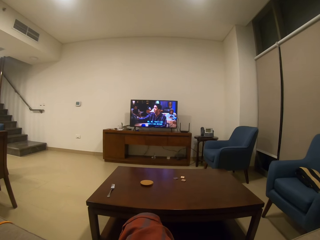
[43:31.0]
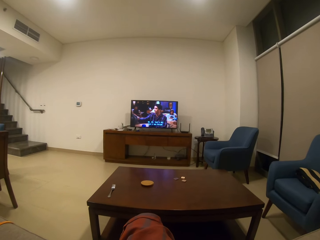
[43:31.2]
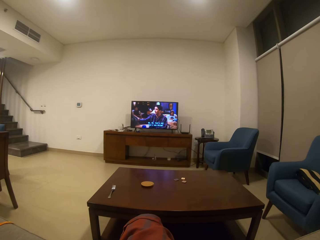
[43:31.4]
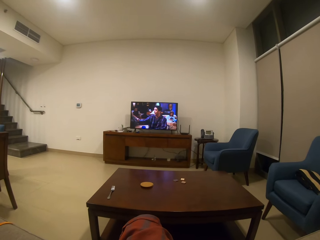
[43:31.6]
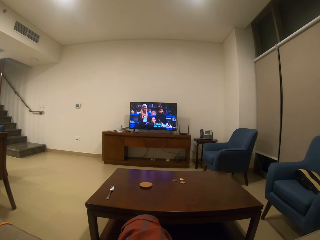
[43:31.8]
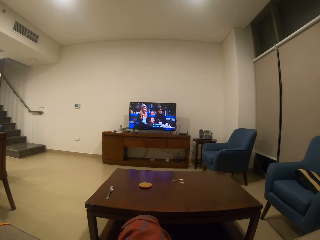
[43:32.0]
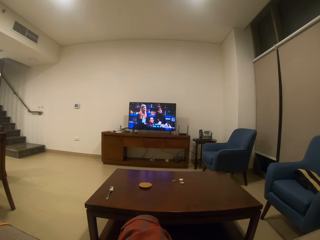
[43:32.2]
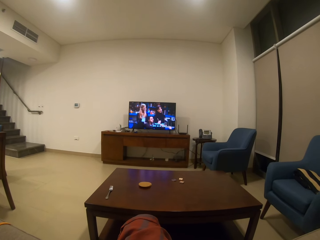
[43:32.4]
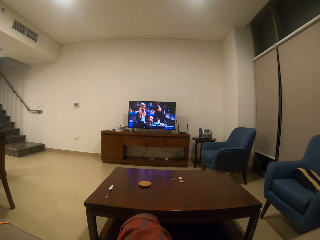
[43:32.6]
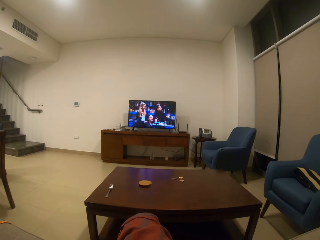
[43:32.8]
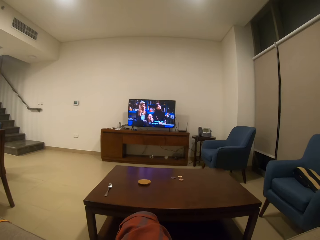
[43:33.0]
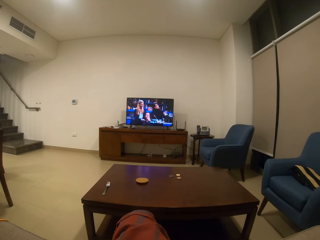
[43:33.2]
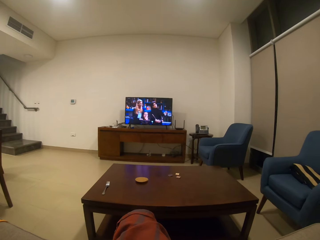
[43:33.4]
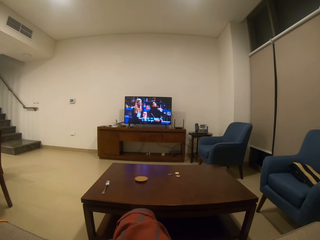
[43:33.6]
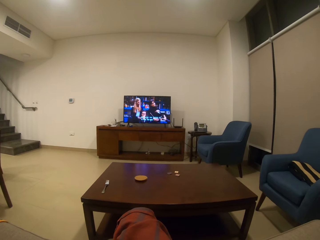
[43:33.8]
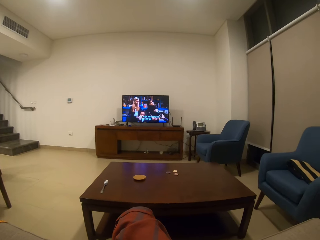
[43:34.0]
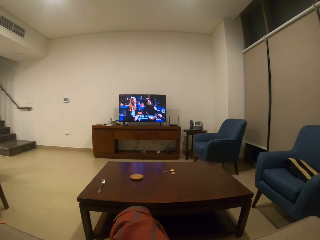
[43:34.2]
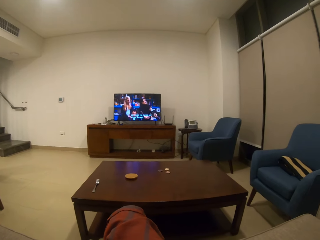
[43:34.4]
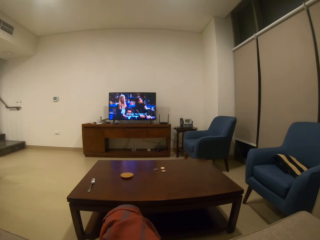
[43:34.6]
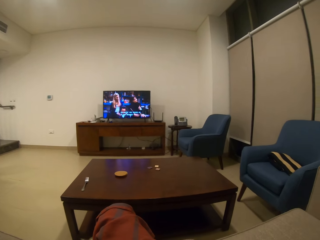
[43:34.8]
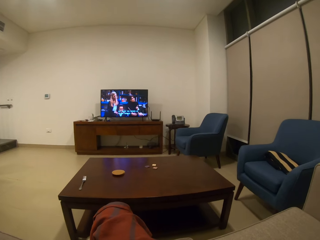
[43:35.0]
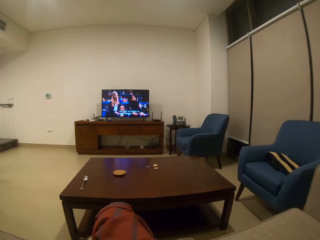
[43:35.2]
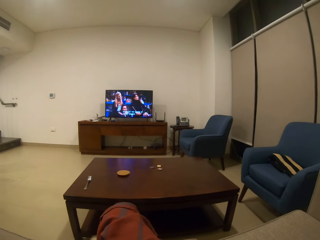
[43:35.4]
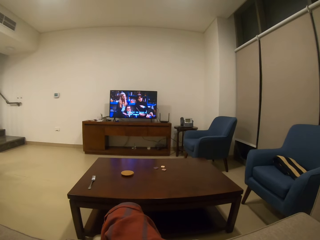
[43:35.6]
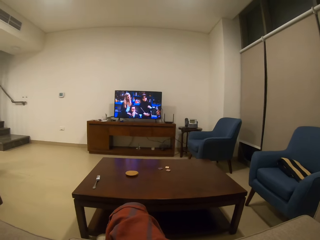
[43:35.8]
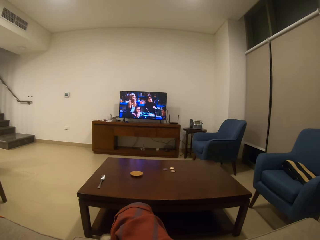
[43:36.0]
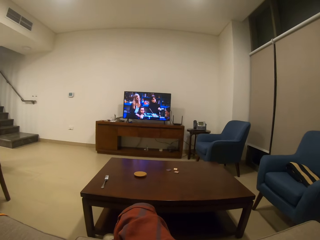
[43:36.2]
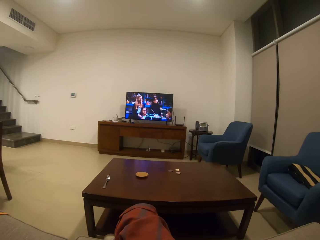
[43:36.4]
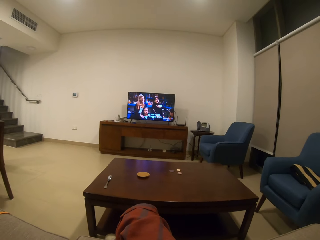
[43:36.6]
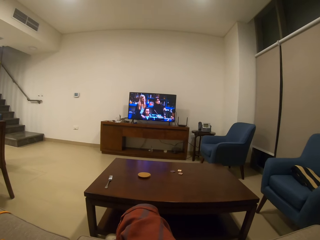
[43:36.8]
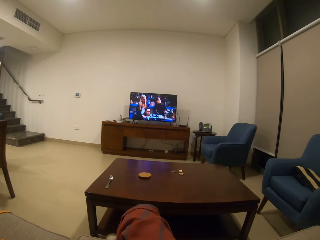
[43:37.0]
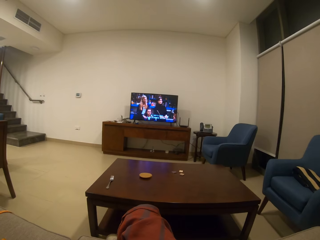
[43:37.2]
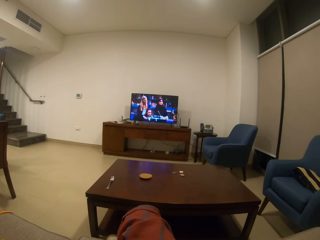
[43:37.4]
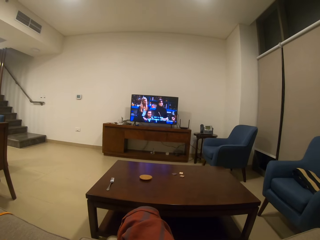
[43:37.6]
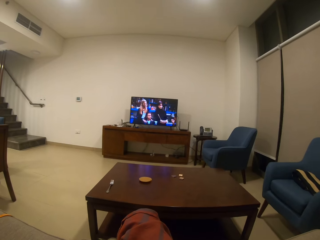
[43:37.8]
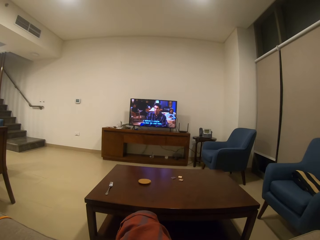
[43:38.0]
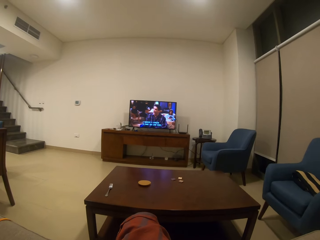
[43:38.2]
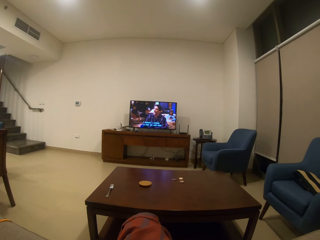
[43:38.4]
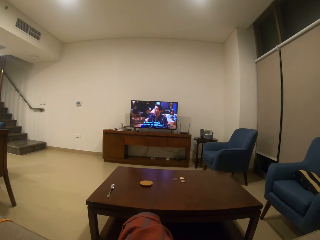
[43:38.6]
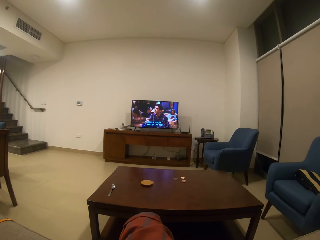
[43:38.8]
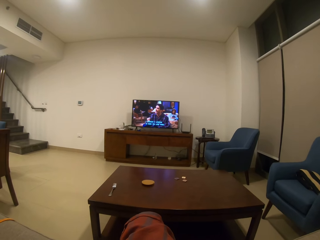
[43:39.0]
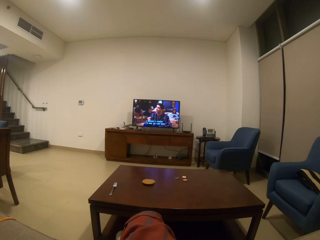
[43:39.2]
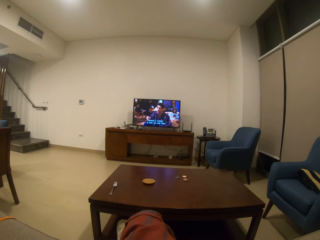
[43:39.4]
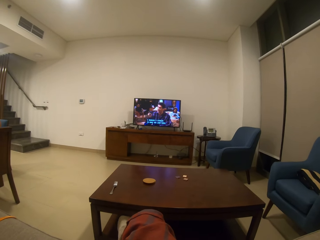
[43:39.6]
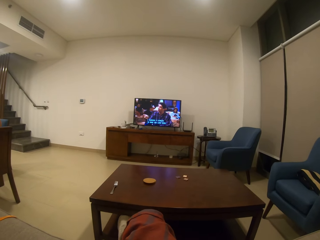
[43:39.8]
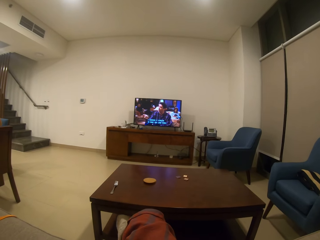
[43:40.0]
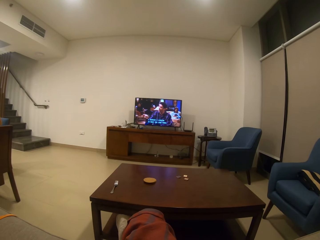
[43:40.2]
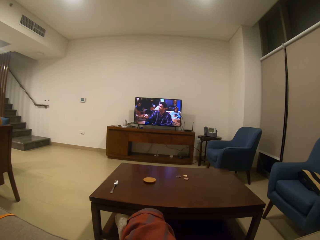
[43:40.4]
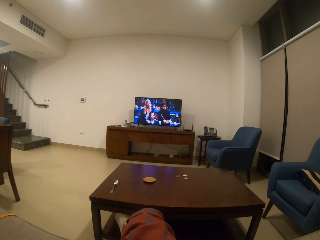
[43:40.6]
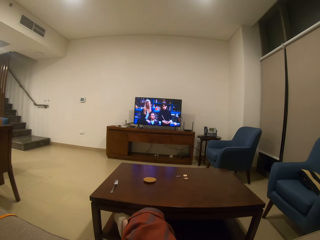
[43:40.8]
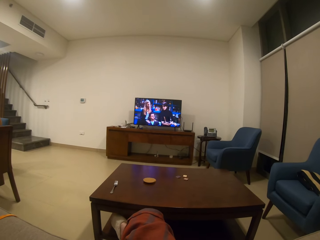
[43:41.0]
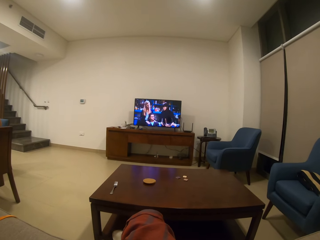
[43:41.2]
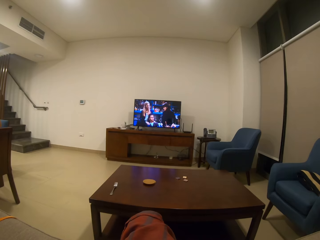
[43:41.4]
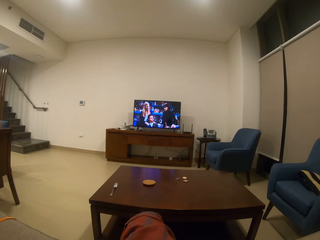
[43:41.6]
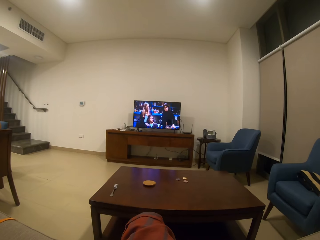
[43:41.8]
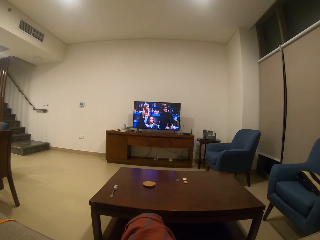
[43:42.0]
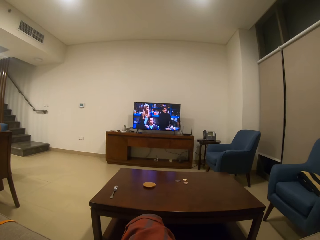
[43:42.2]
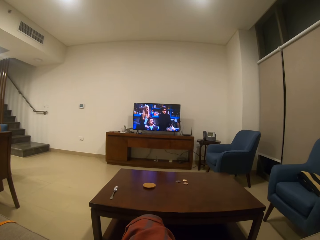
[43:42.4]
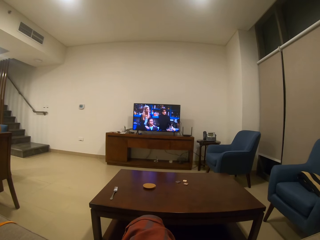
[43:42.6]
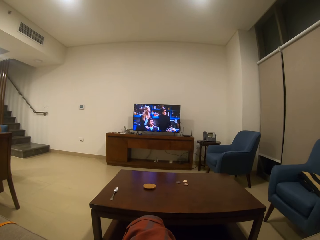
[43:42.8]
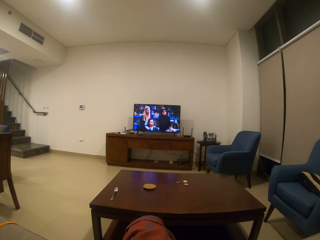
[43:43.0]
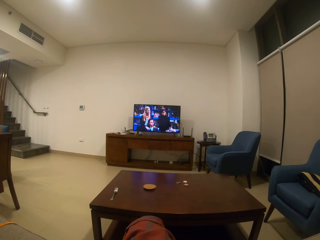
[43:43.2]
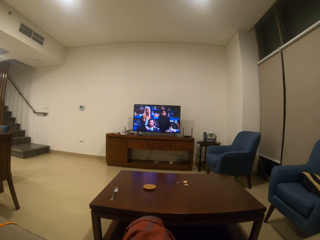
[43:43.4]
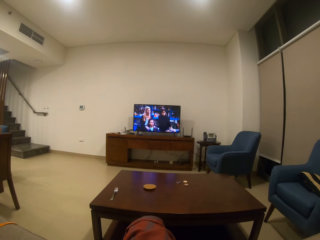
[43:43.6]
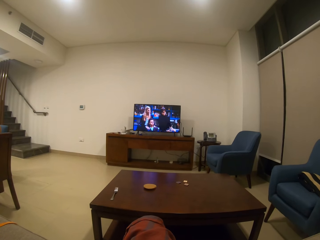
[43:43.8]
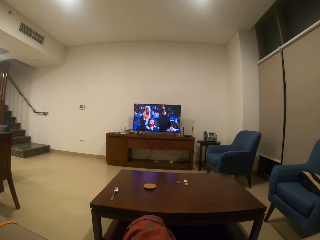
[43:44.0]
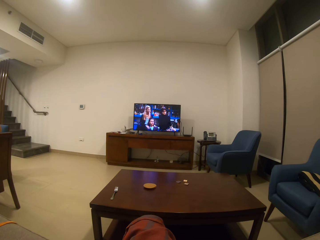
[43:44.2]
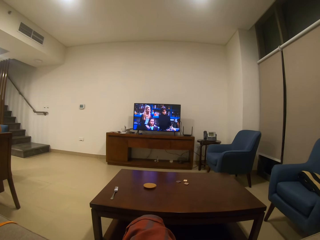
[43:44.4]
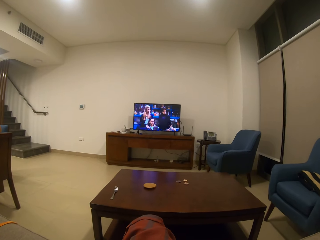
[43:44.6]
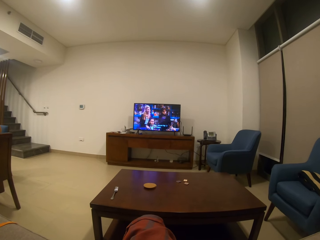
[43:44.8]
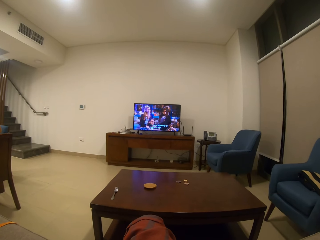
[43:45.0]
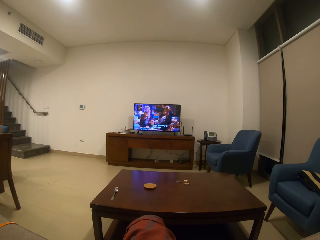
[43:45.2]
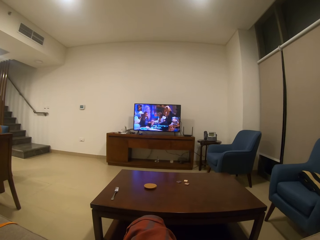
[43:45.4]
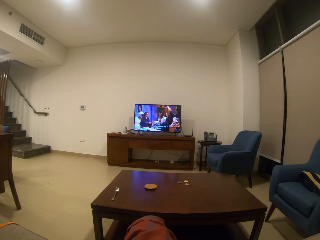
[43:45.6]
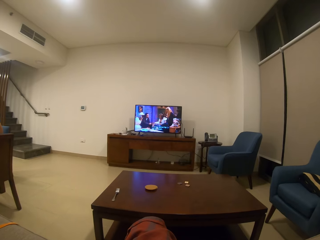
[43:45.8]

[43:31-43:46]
The camera wearer looks around. They watch a tv. They move the leg under the table. They watch the television.

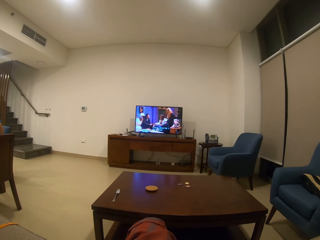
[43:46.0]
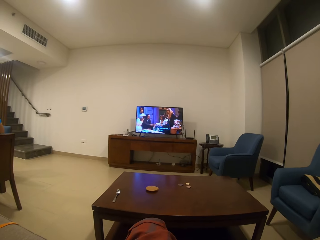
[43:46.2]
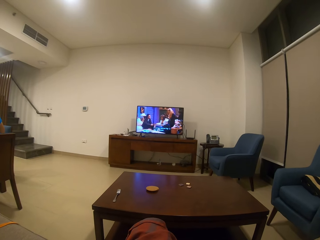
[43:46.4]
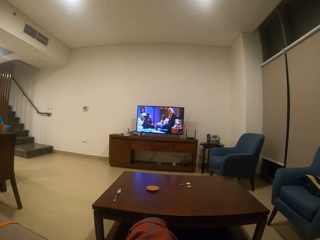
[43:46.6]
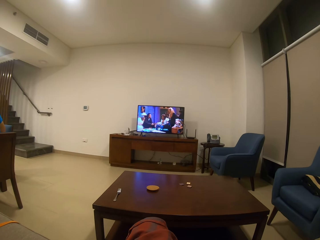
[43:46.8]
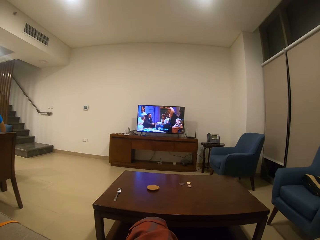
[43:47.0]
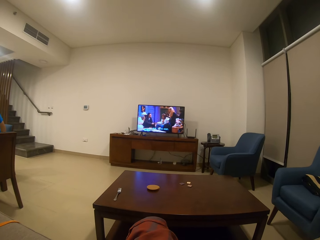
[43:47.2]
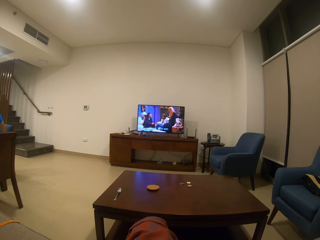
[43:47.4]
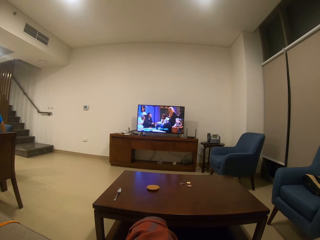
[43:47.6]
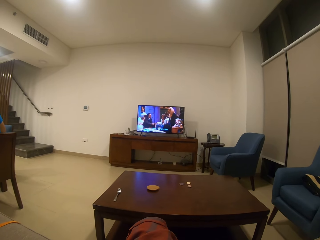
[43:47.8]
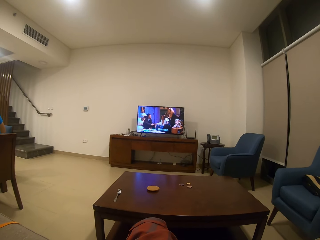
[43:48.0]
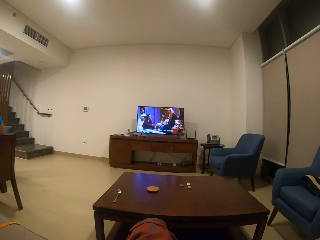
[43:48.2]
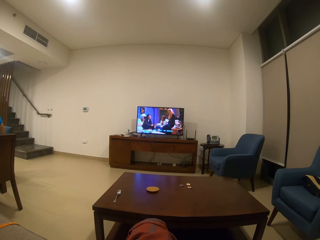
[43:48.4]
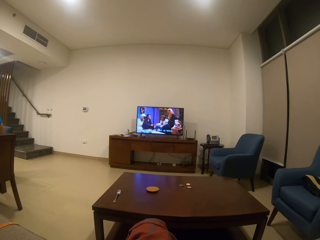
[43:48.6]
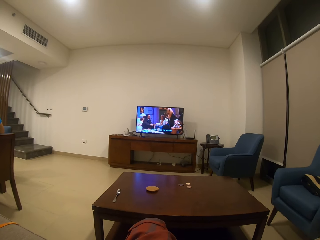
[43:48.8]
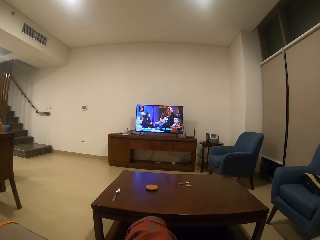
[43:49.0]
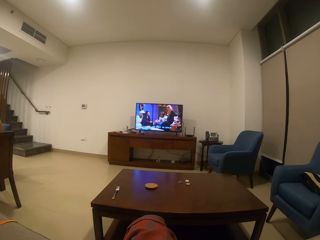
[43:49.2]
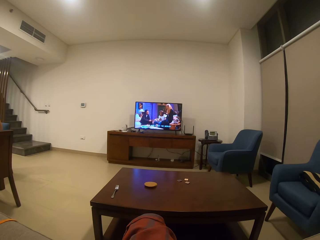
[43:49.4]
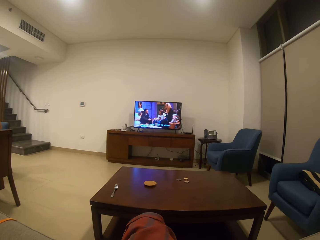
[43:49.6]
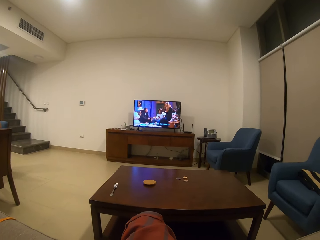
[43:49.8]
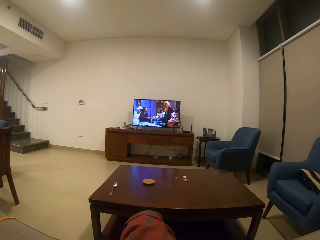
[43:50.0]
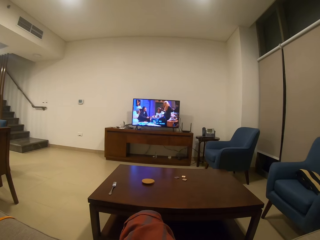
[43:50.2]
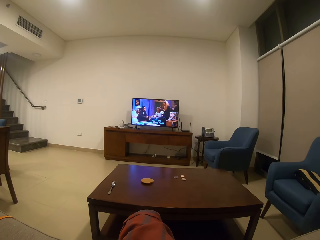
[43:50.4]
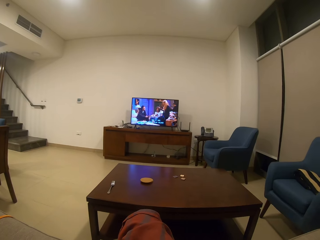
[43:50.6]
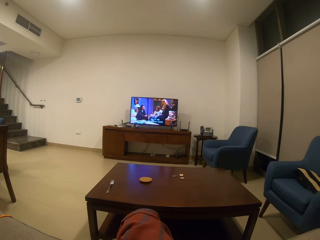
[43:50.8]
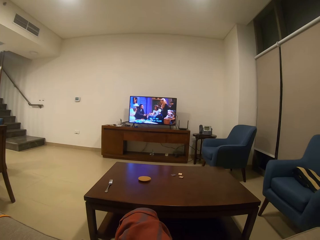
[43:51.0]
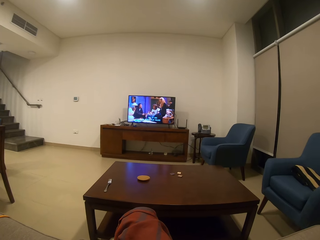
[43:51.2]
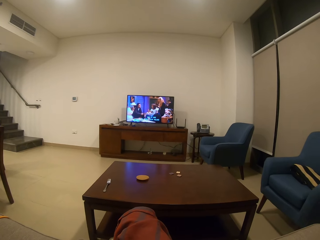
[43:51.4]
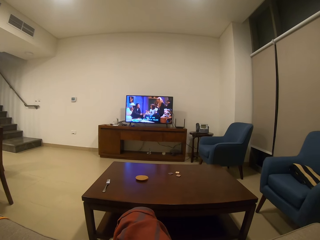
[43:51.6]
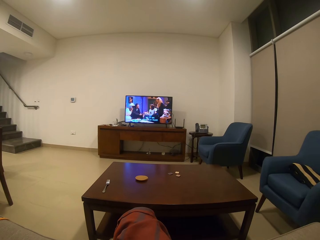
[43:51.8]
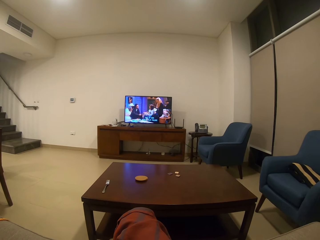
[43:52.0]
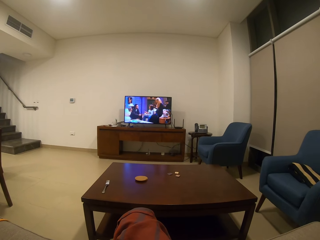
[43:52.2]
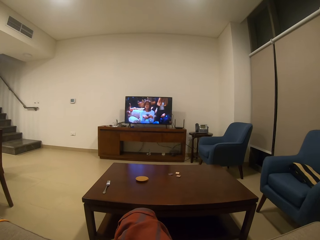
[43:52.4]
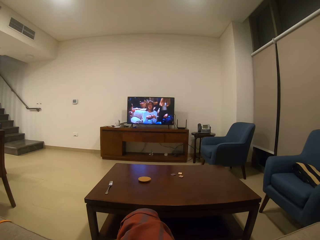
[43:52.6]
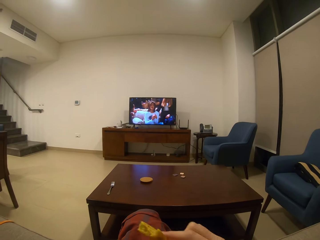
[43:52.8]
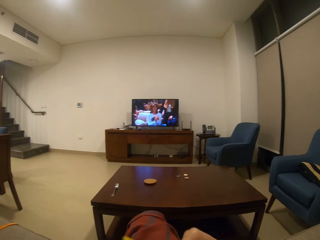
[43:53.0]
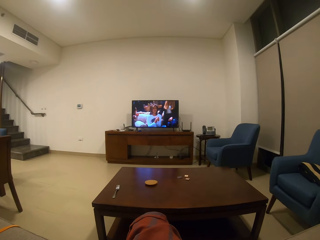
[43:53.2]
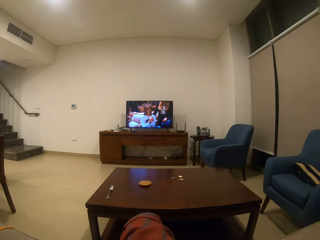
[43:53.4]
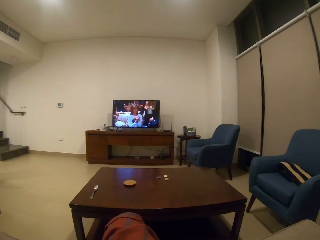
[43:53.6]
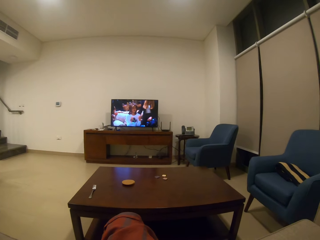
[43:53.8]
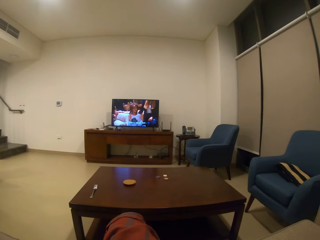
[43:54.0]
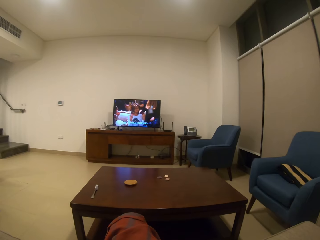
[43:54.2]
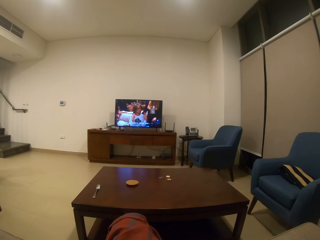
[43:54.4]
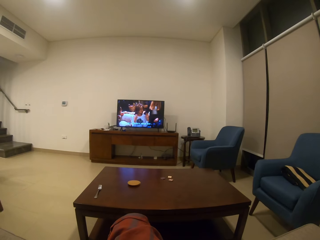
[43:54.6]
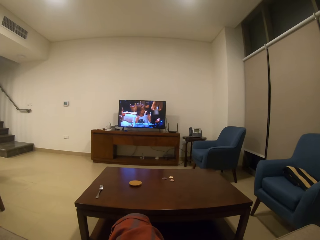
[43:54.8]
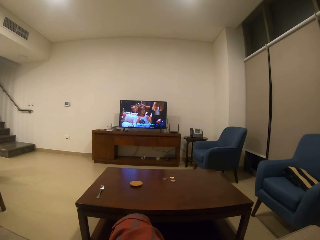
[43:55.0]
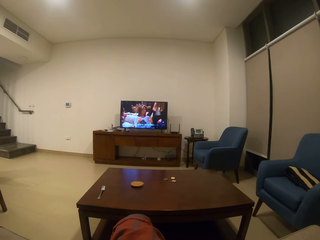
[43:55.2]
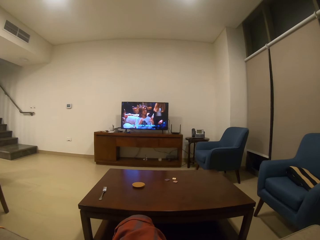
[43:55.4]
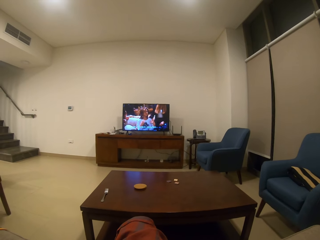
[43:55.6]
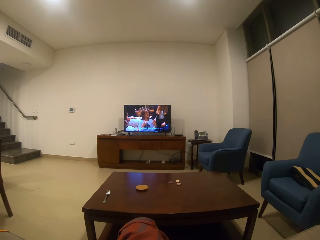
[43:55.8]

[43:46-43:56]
The camera wearer eats something. They watch a television.
